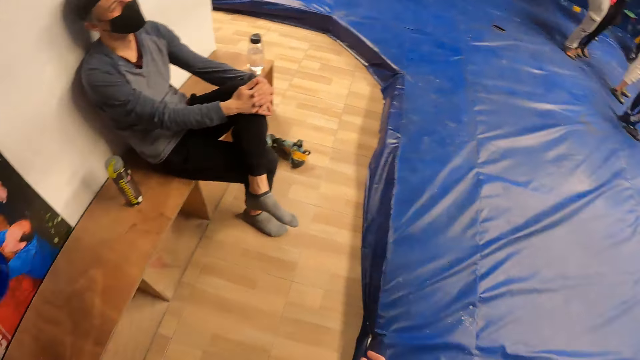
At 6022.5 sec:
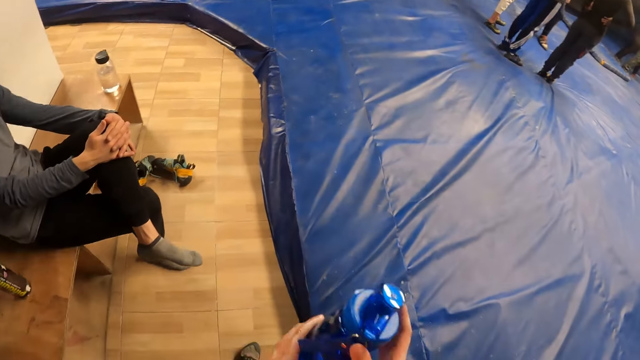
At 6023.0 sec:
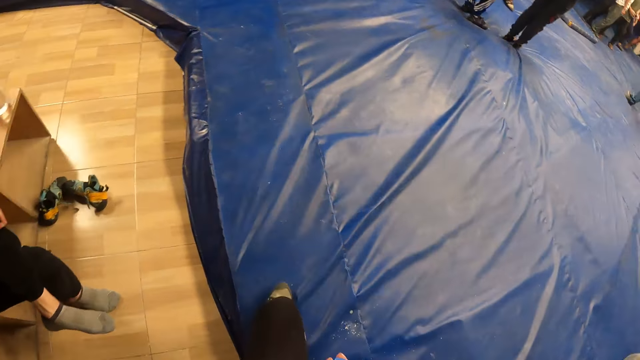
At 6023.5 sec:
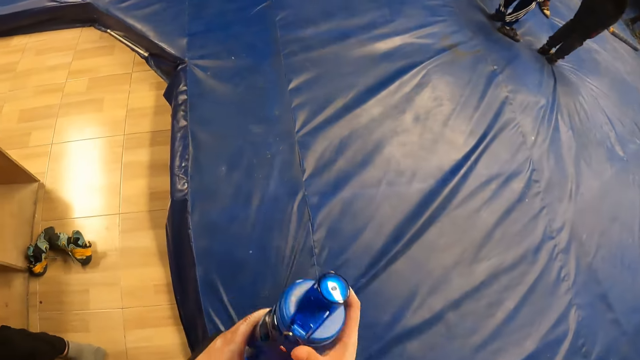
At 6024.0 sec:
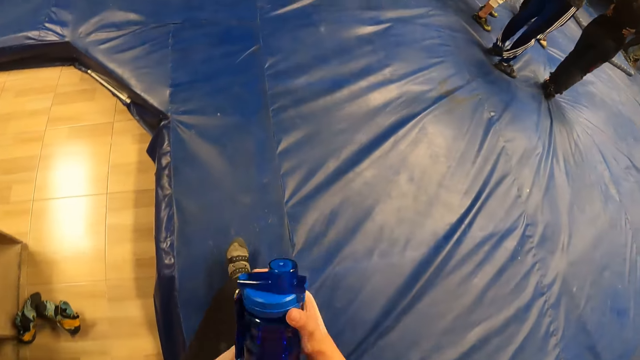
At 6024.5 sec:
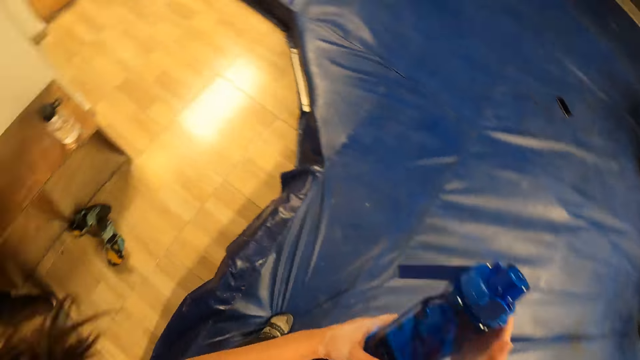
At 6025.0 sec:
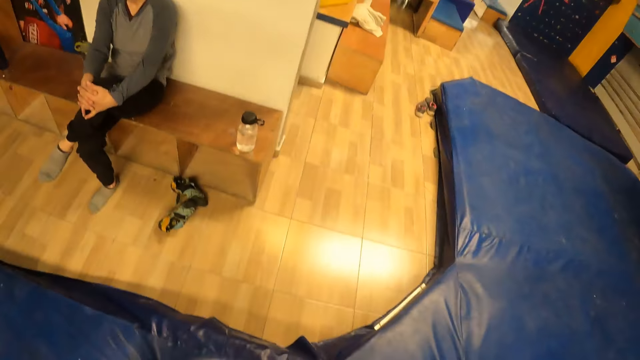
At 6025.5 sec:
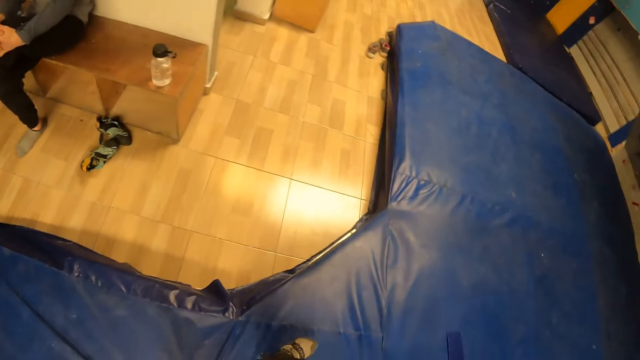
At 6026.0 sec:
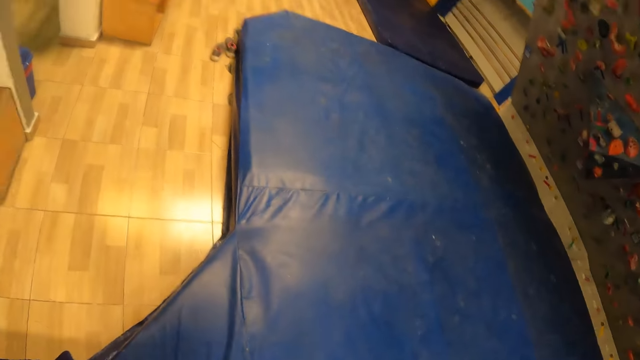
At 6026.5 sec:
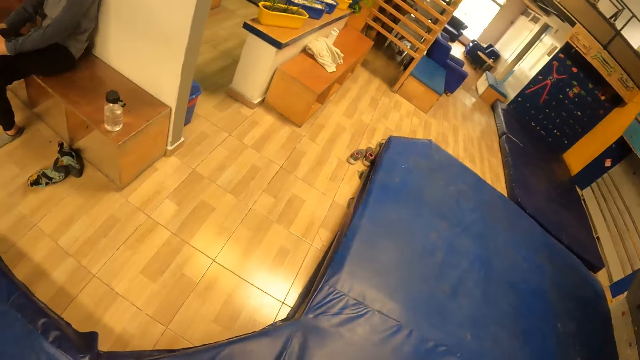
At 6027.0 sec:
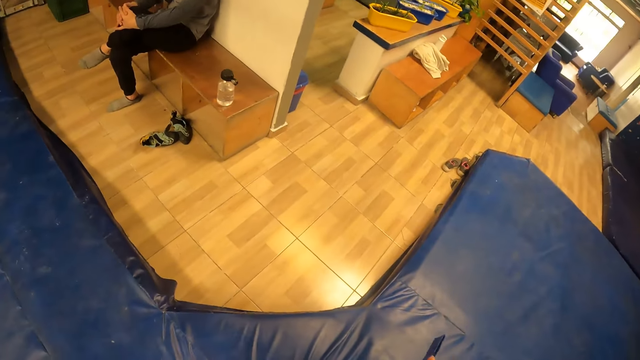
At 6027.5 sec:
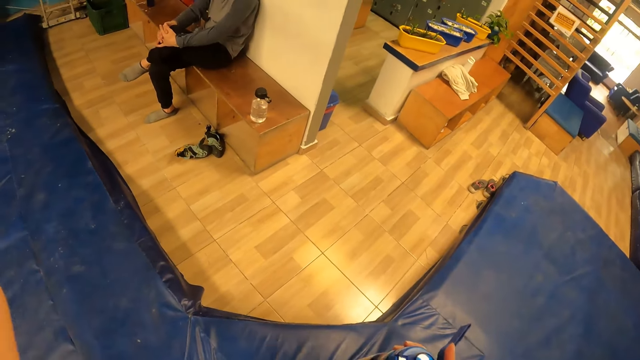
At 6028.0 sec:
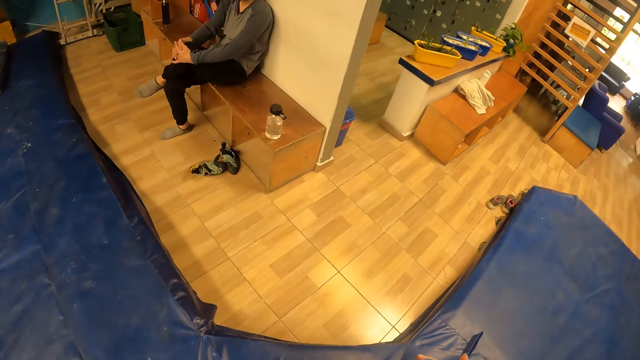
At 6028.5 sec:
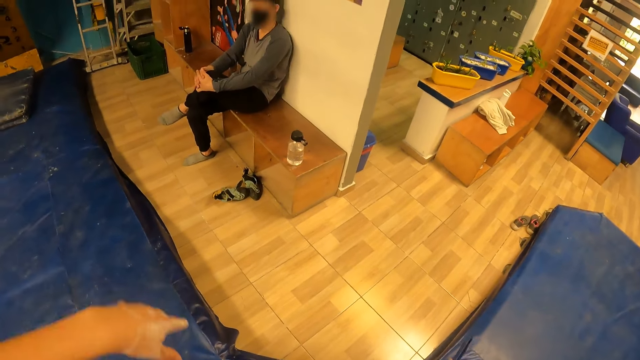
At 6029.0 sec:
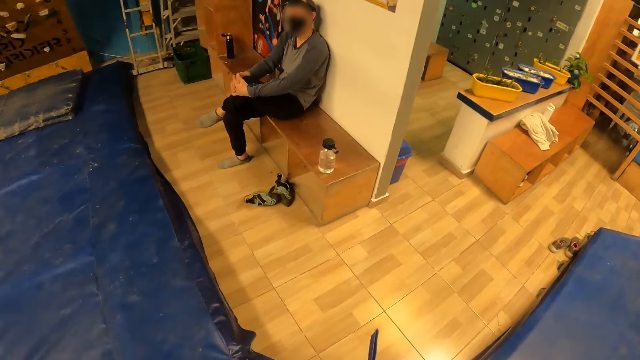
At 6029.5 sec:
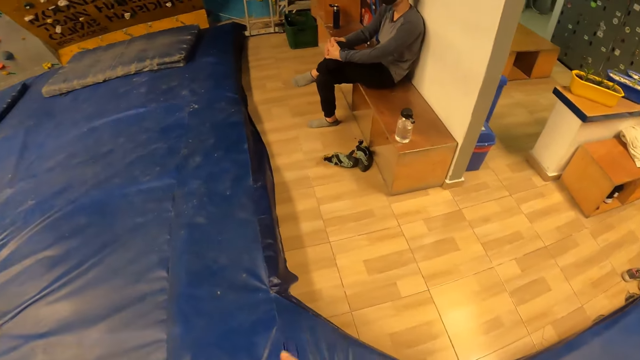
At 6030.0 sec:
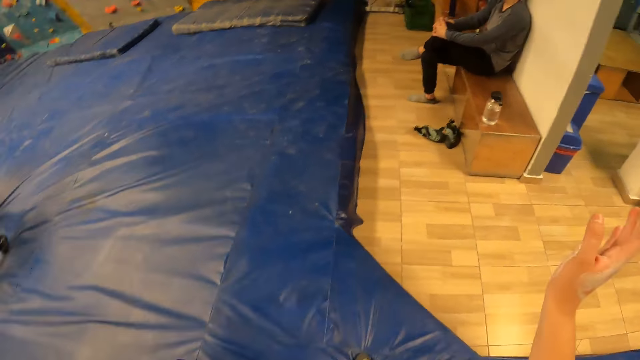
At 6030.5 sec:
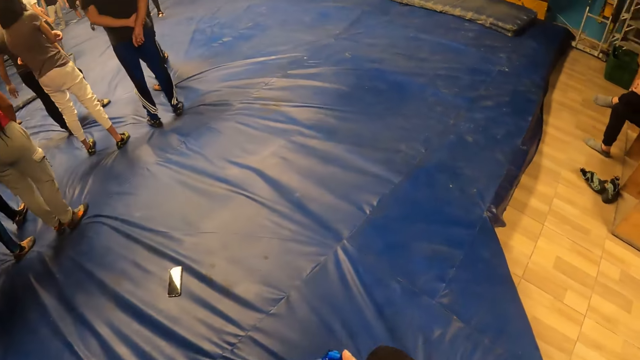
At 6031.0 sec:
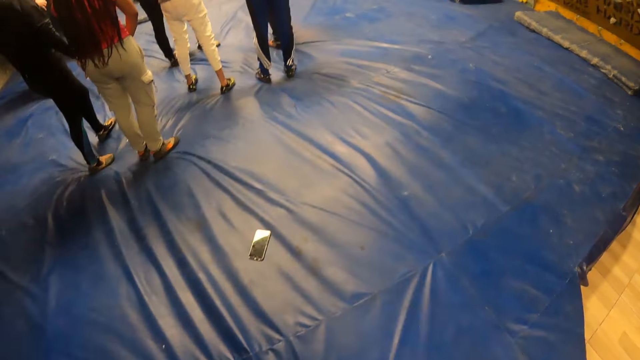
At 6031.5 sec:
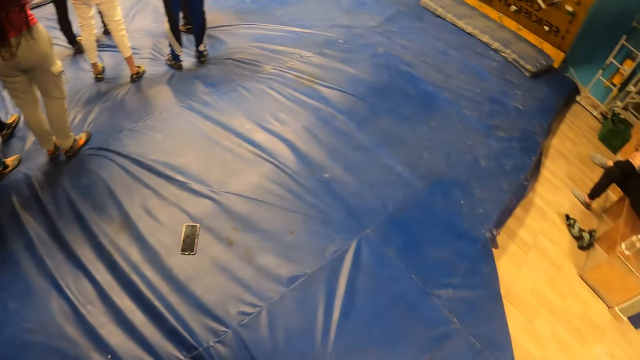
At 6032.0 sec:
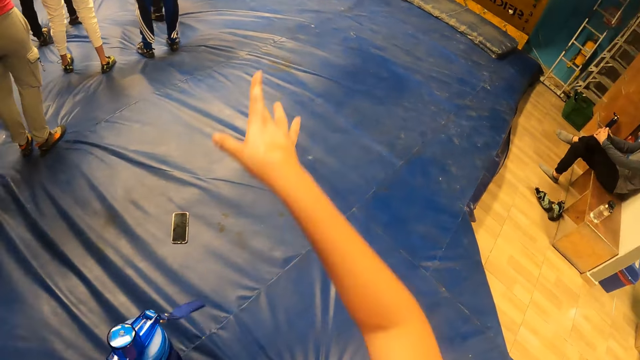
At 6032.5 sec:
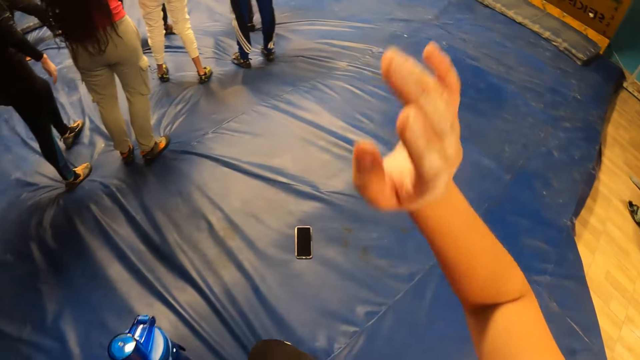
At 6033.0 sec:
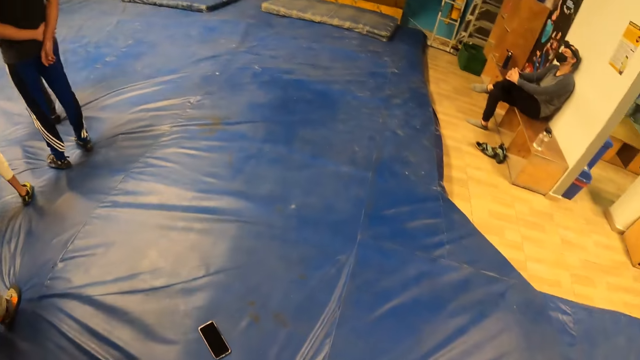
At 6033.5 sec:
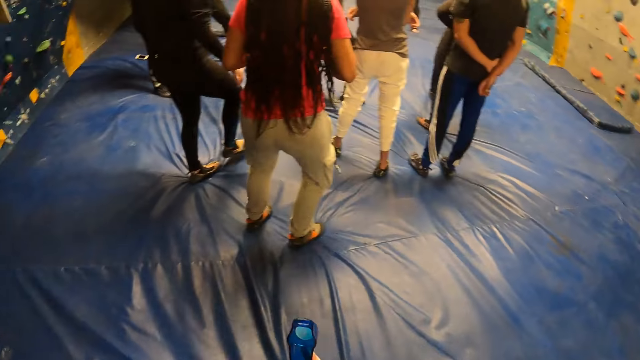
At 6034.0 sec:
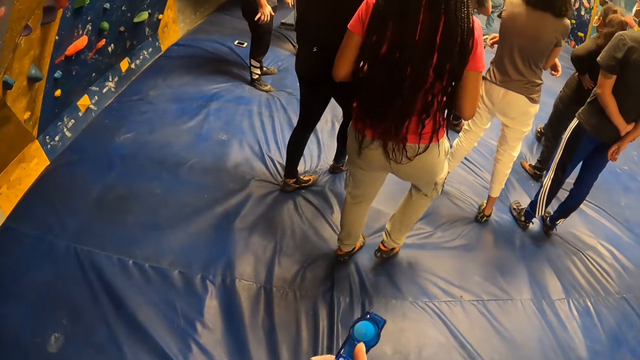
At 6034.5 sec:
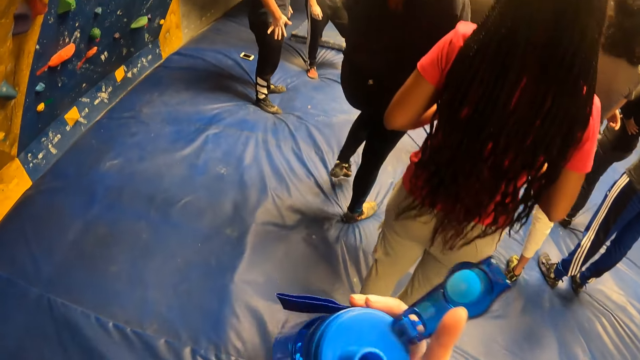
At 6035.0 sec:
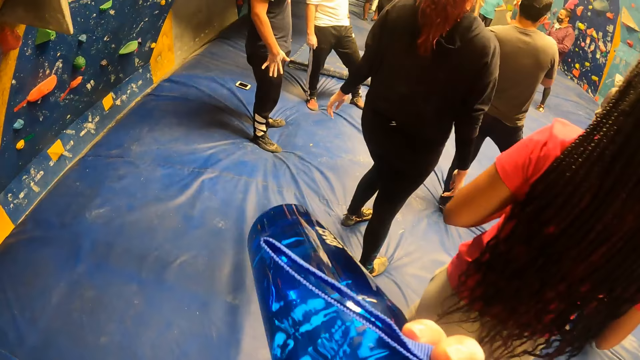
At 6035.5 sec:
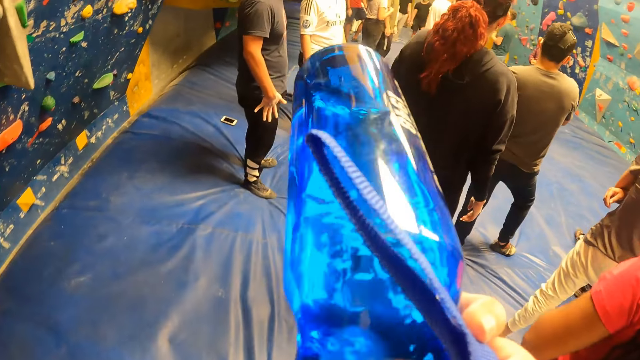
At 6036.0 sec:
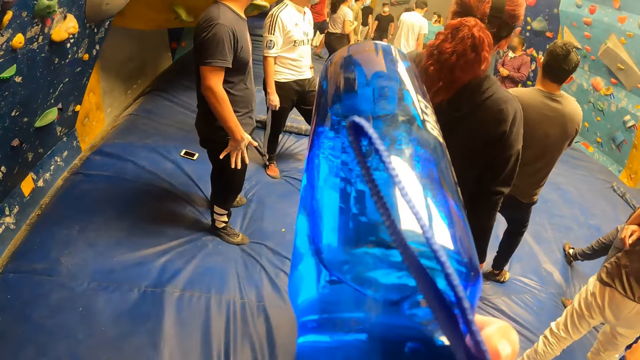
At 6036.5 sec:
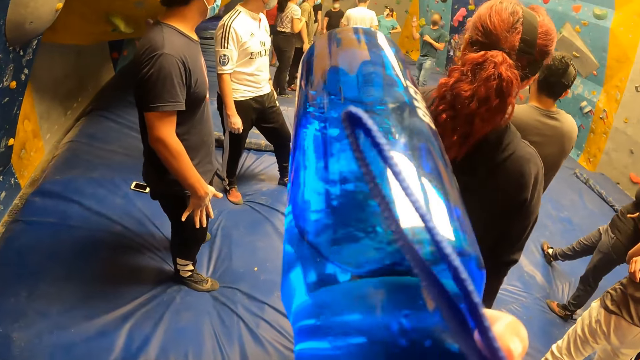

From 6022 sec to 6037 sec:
The camera wearer walks in the room. He passes the water bottle to his right hand with his left hand. He holds the water bottle, looks around the room, and interacts with the man. He lifts his hand. The man interacts with the camera wearer. The camera wearer looks around the room, walks in the room, and lifts his hand. He drinks water from the water bottle with his right hand.

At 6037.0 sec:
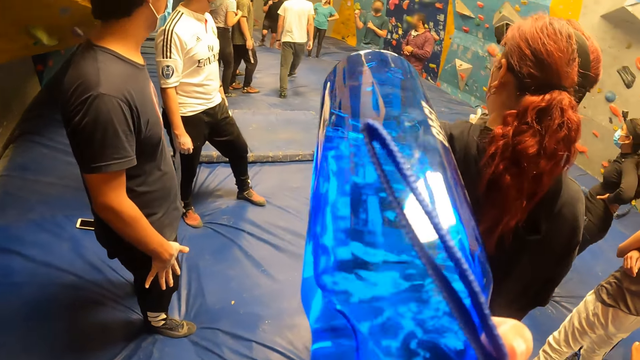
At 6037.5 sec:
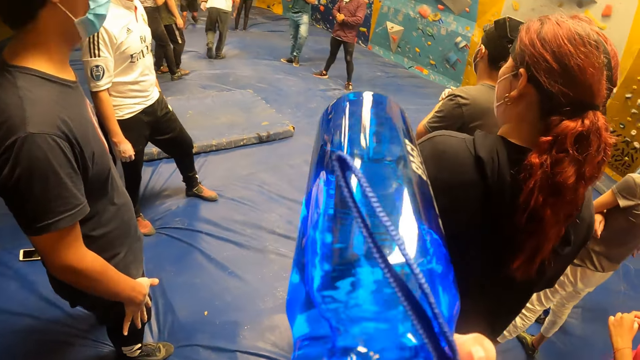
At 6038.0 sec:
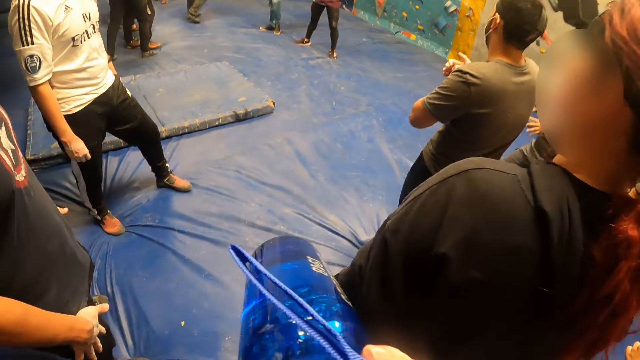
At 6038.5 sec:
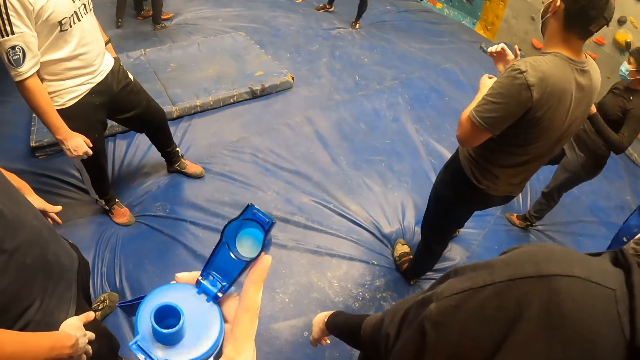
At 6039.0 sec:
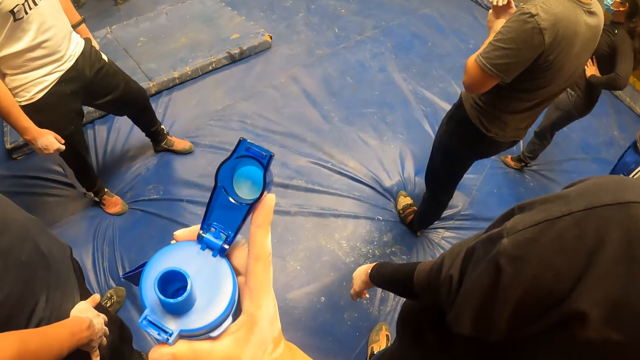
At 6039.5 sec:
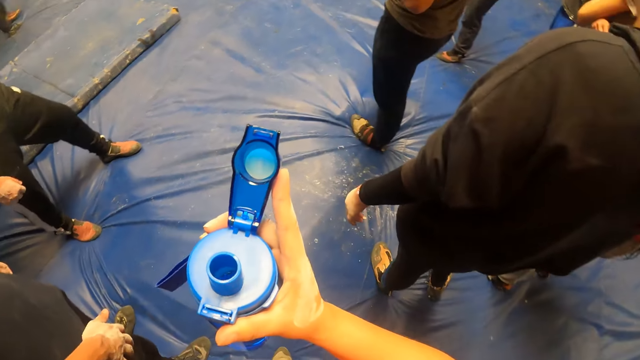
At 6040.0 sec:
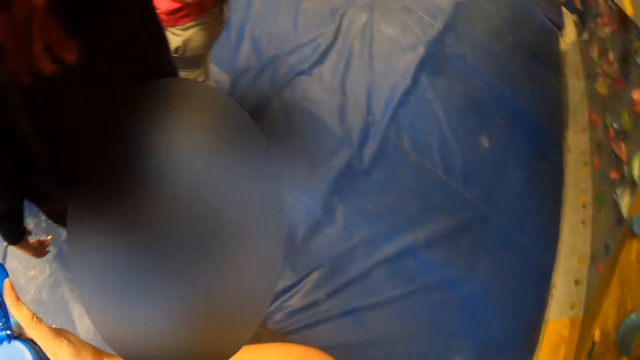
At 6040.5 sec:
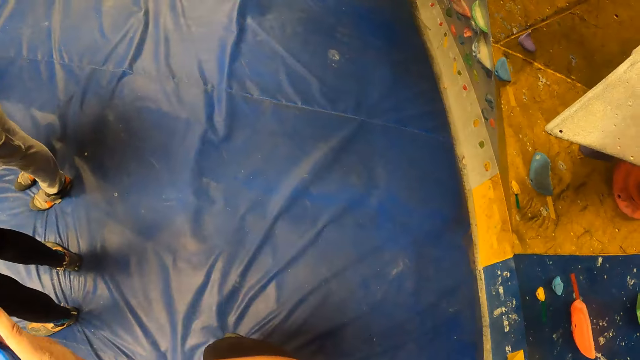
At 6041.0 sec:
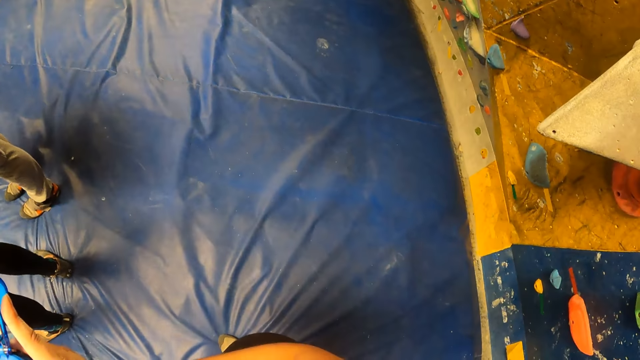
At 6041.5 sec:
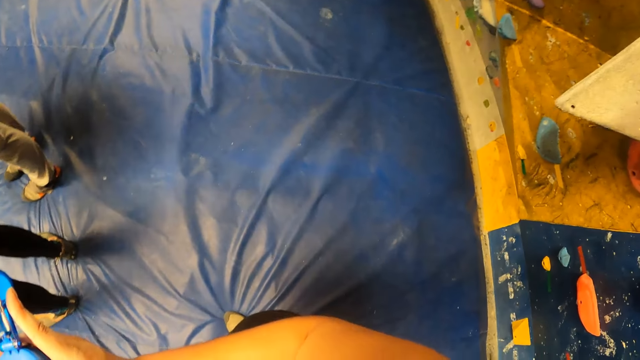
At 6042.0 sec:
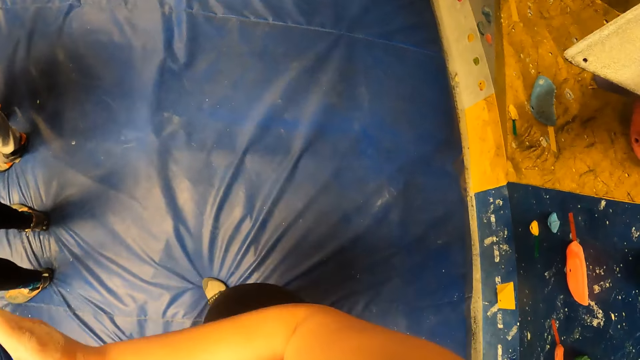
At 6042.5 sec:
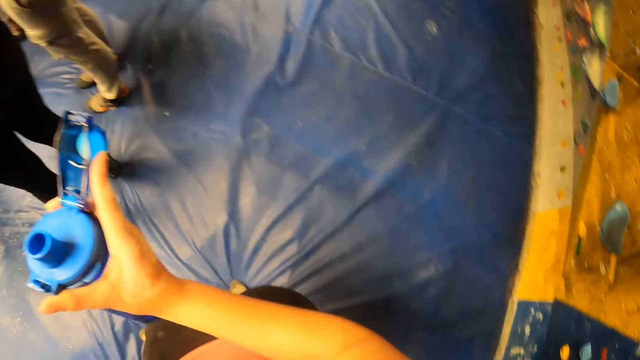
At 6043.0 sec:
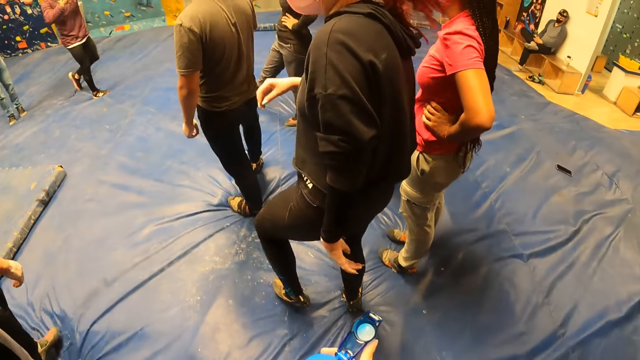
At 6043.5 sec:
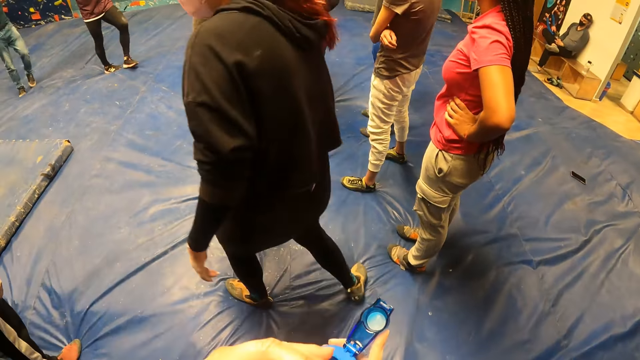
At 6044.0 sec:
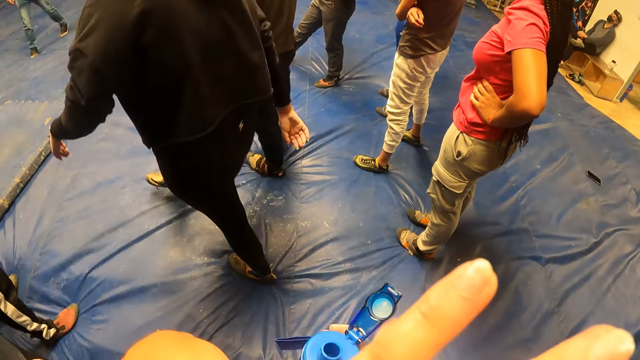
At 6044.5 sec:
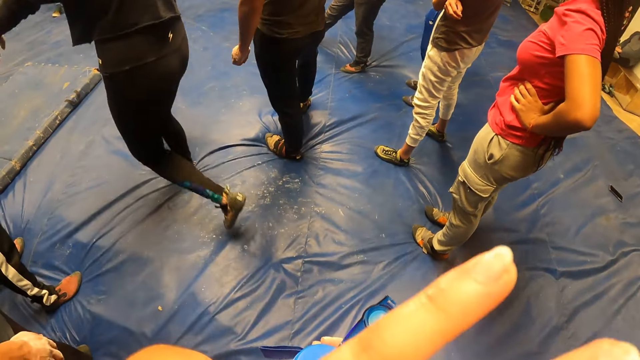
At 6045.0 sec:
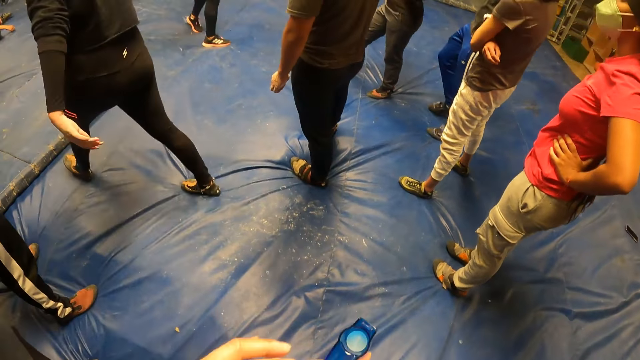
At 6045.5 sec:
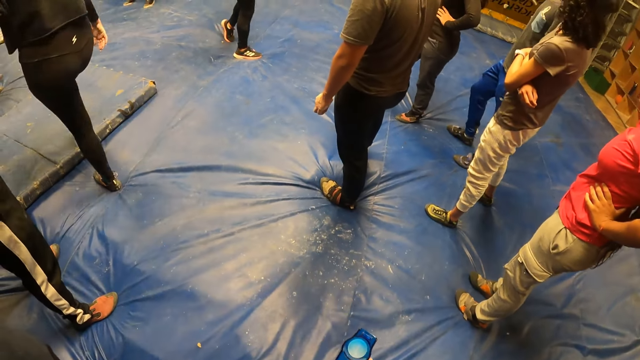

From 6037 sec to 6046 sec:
The camera wearer looks at the bottle. He looks around the room. He lifts his hand.
